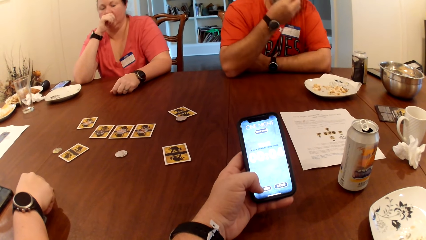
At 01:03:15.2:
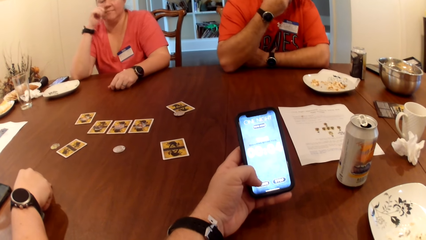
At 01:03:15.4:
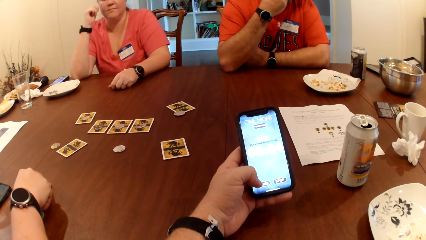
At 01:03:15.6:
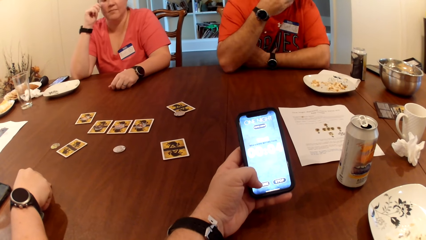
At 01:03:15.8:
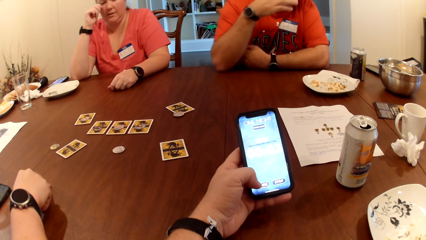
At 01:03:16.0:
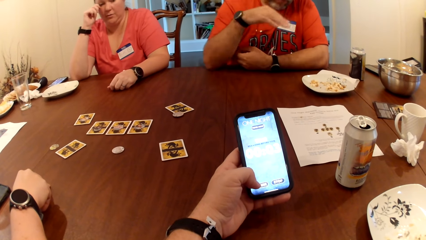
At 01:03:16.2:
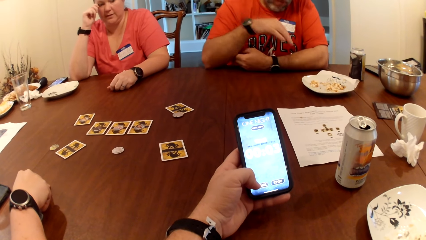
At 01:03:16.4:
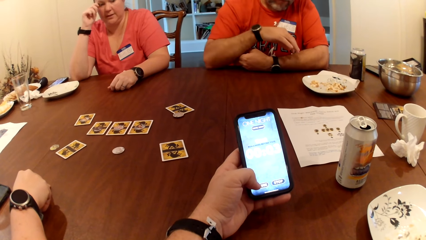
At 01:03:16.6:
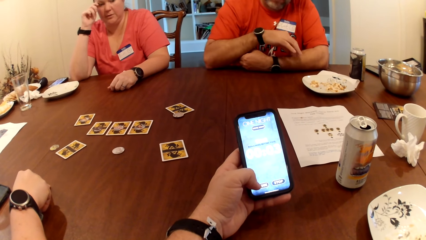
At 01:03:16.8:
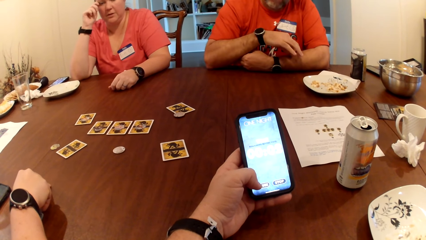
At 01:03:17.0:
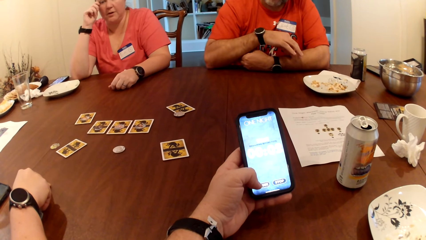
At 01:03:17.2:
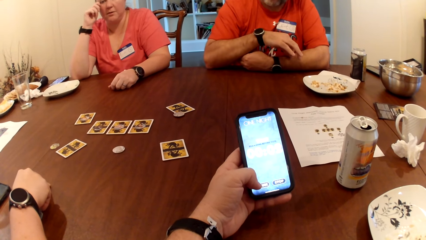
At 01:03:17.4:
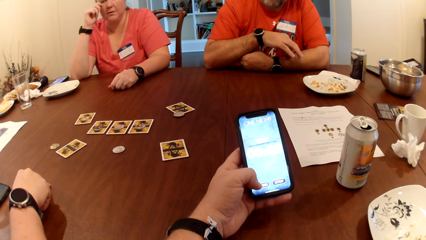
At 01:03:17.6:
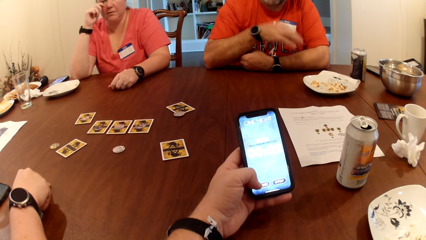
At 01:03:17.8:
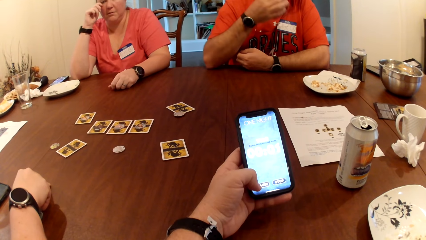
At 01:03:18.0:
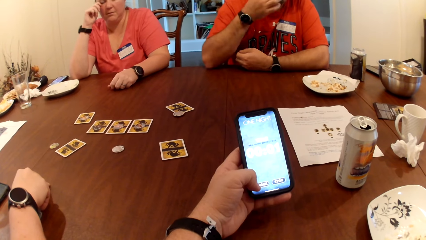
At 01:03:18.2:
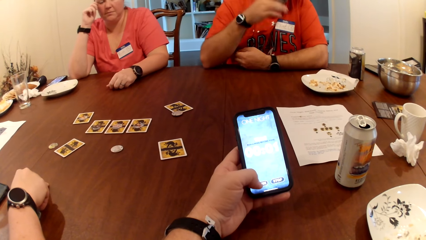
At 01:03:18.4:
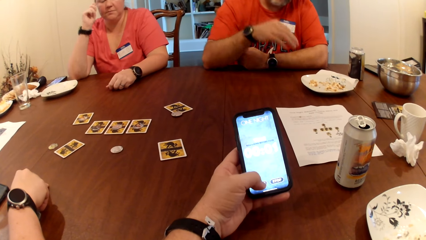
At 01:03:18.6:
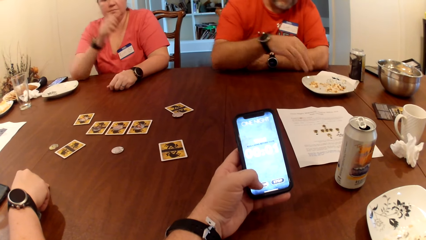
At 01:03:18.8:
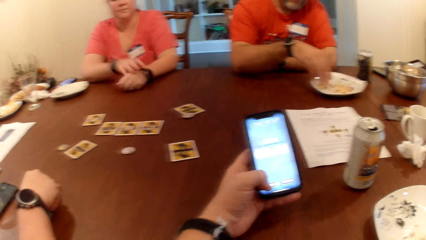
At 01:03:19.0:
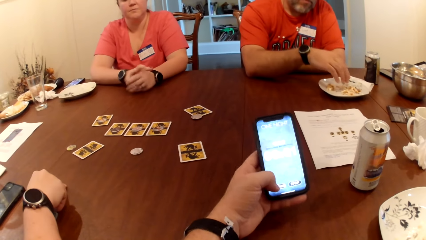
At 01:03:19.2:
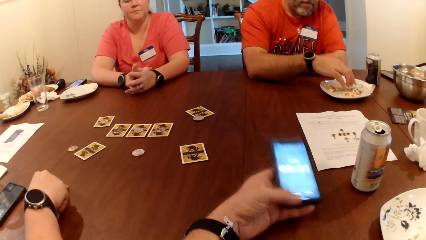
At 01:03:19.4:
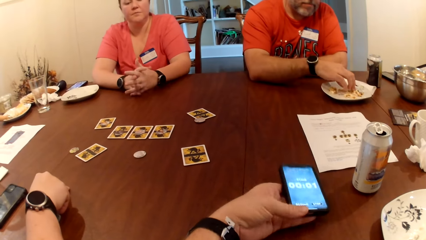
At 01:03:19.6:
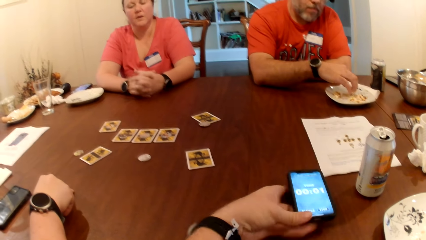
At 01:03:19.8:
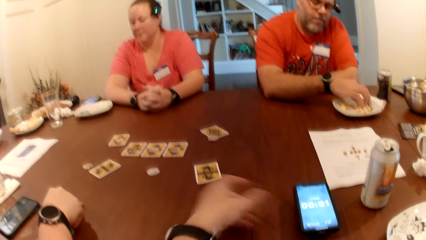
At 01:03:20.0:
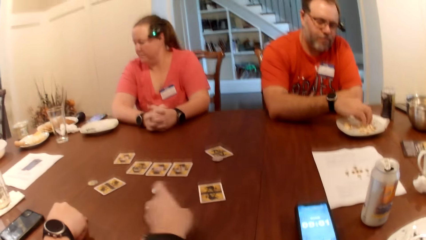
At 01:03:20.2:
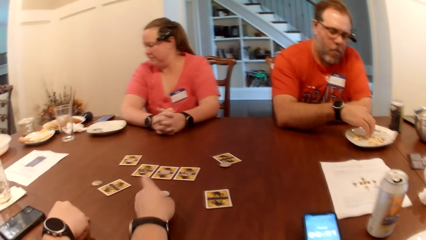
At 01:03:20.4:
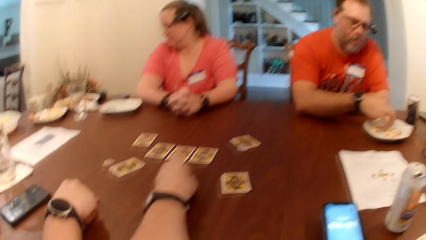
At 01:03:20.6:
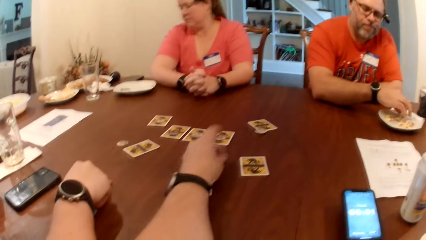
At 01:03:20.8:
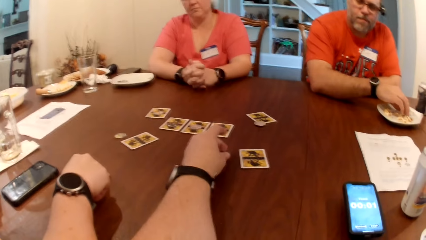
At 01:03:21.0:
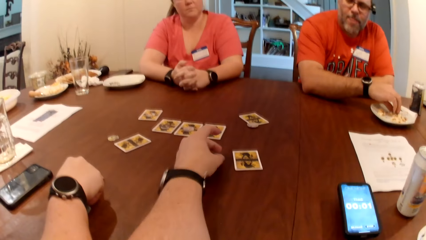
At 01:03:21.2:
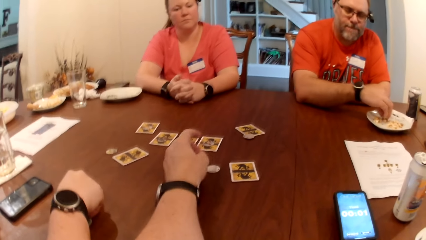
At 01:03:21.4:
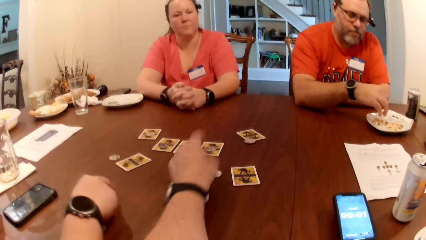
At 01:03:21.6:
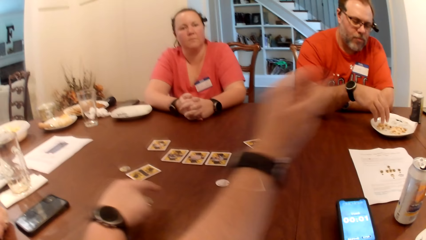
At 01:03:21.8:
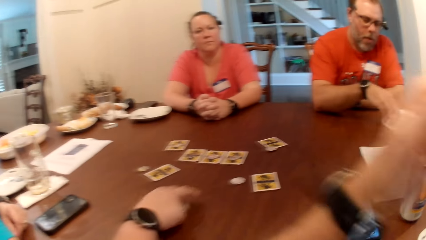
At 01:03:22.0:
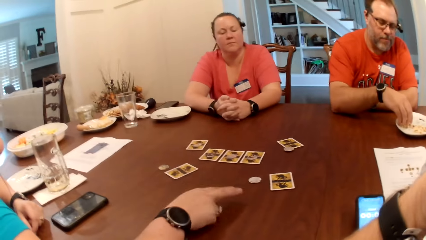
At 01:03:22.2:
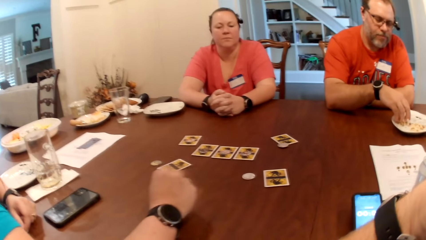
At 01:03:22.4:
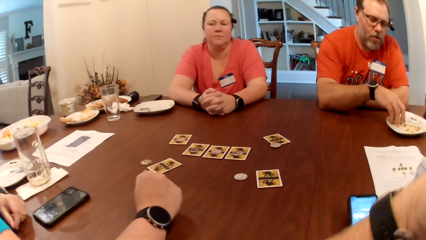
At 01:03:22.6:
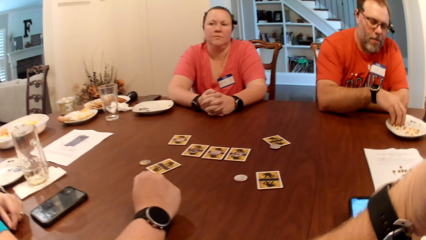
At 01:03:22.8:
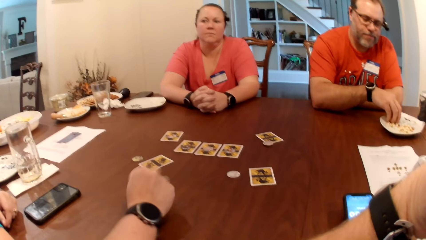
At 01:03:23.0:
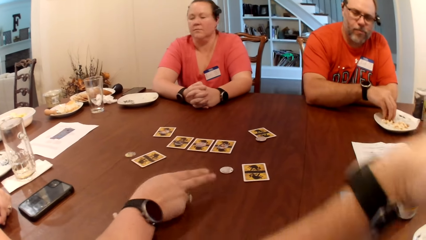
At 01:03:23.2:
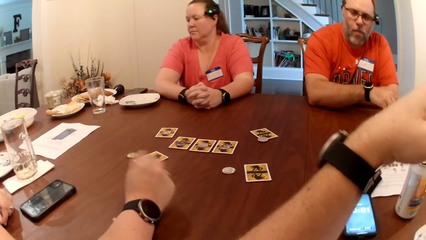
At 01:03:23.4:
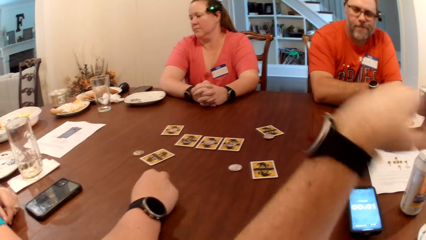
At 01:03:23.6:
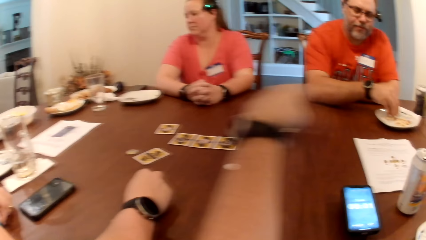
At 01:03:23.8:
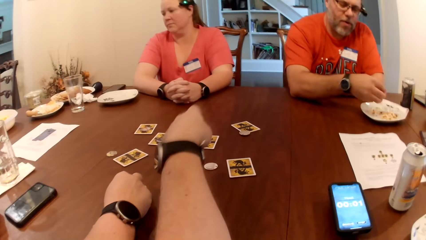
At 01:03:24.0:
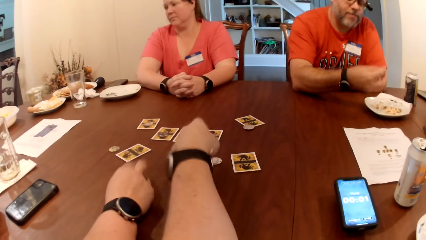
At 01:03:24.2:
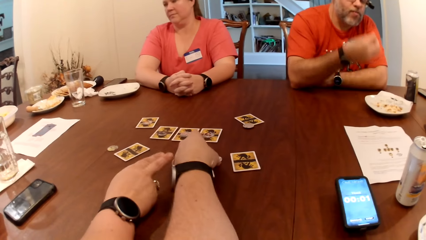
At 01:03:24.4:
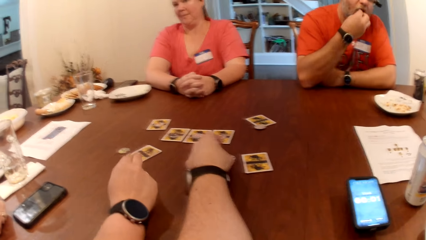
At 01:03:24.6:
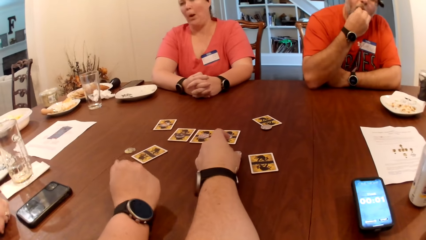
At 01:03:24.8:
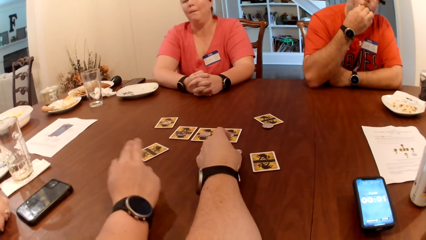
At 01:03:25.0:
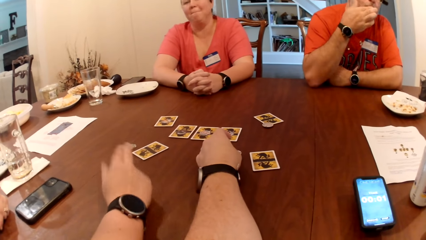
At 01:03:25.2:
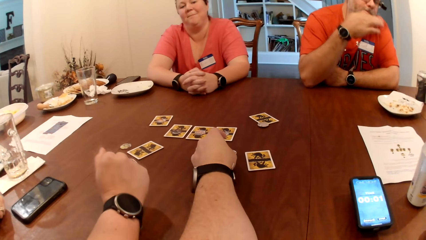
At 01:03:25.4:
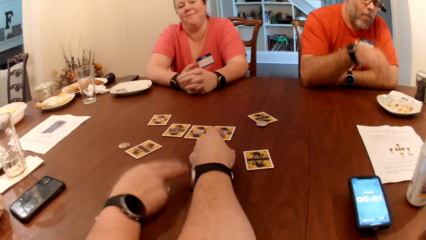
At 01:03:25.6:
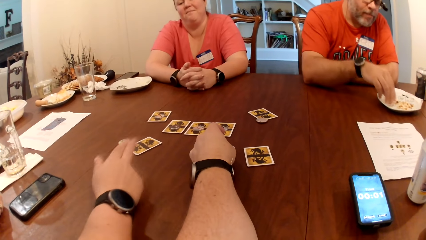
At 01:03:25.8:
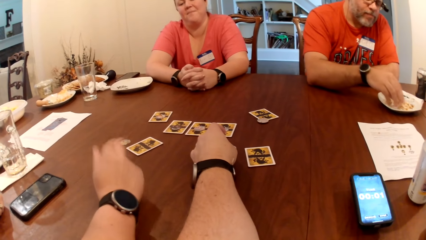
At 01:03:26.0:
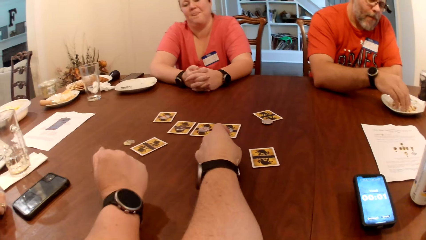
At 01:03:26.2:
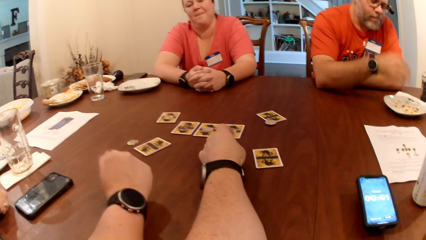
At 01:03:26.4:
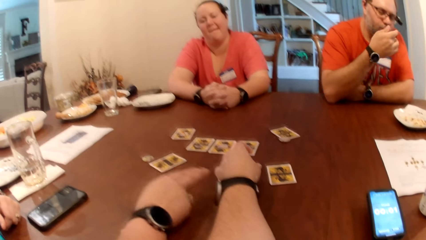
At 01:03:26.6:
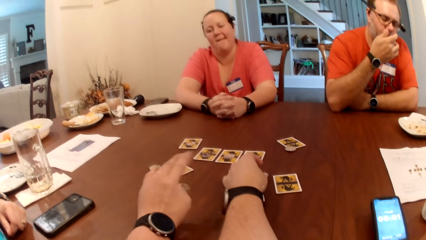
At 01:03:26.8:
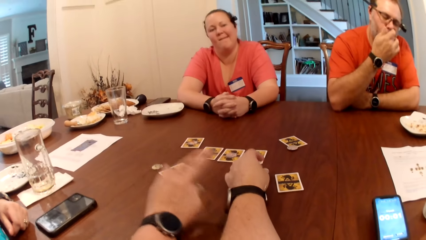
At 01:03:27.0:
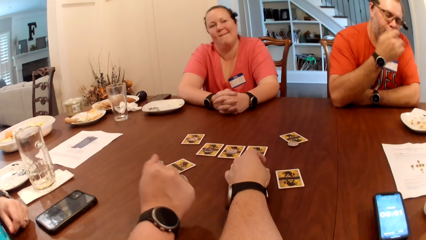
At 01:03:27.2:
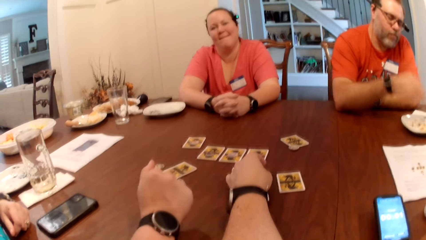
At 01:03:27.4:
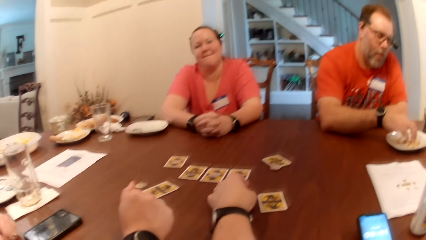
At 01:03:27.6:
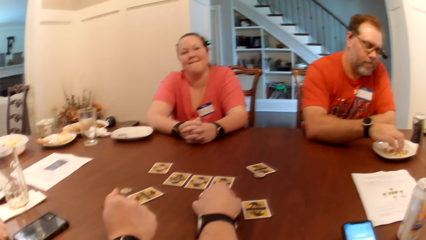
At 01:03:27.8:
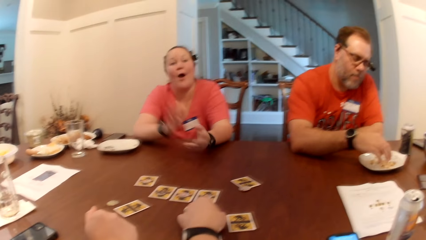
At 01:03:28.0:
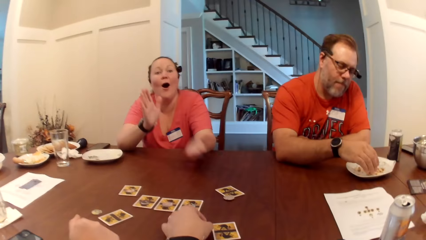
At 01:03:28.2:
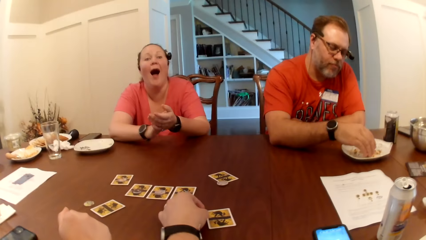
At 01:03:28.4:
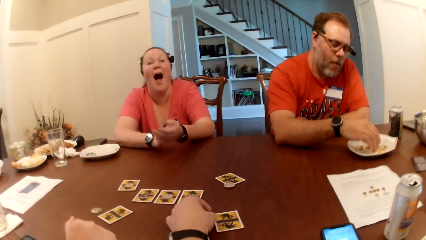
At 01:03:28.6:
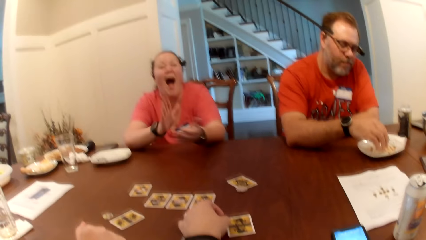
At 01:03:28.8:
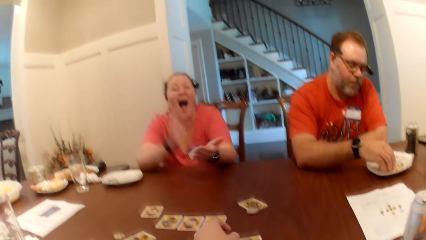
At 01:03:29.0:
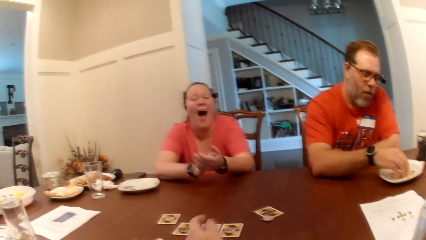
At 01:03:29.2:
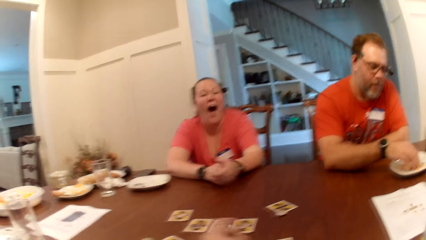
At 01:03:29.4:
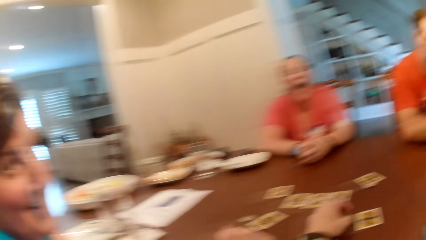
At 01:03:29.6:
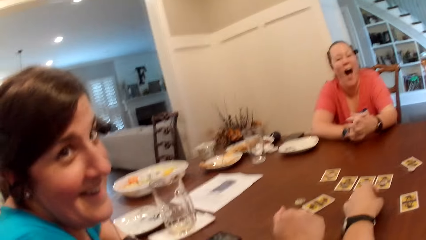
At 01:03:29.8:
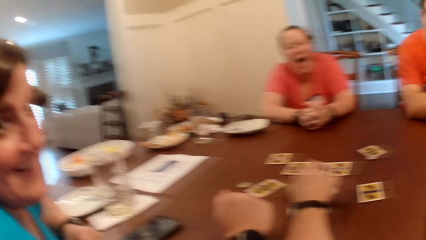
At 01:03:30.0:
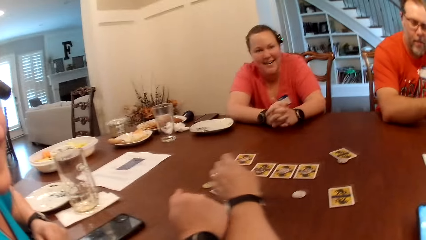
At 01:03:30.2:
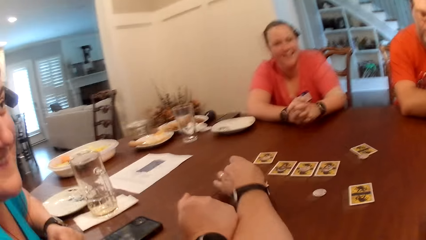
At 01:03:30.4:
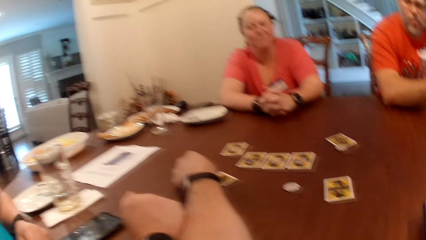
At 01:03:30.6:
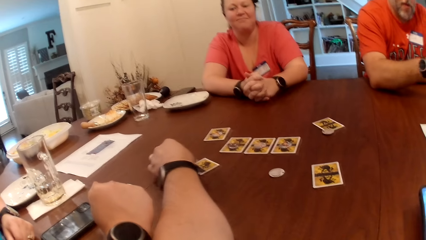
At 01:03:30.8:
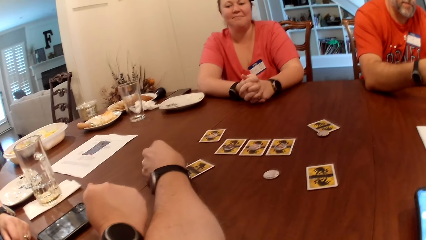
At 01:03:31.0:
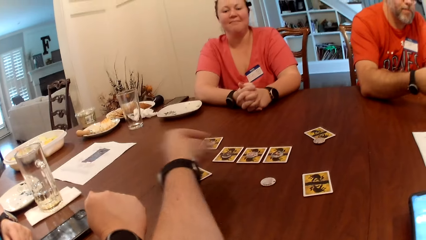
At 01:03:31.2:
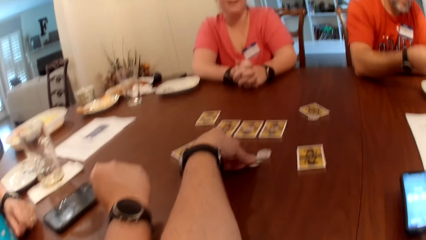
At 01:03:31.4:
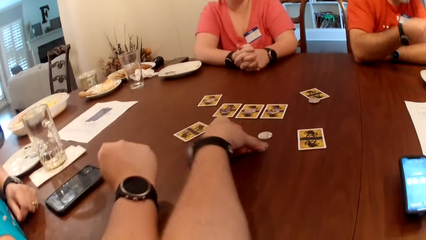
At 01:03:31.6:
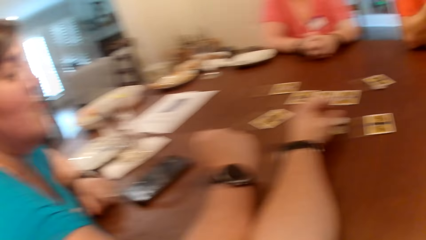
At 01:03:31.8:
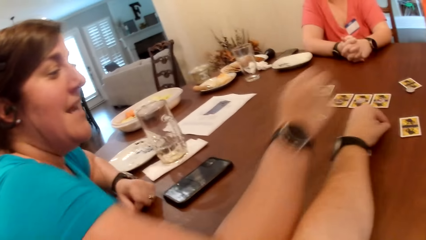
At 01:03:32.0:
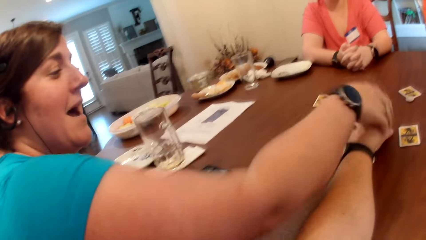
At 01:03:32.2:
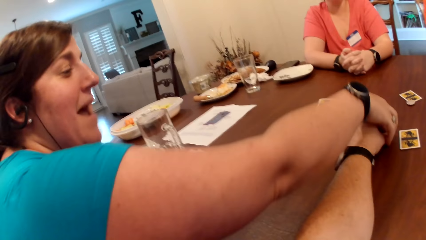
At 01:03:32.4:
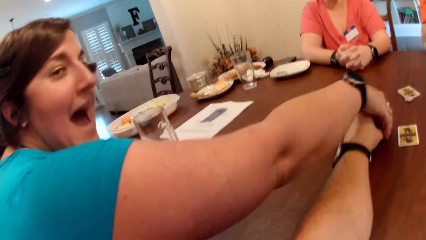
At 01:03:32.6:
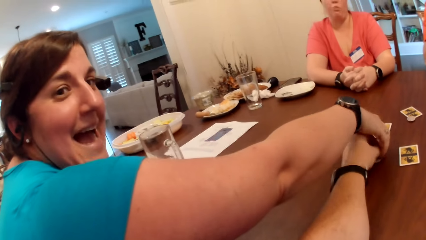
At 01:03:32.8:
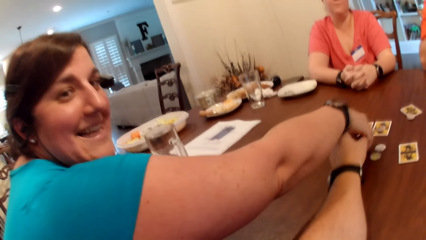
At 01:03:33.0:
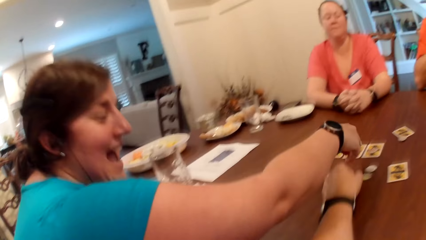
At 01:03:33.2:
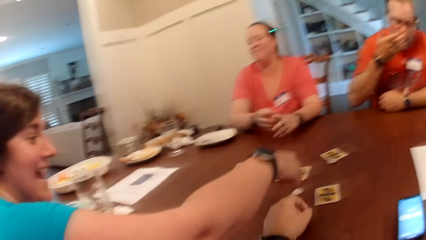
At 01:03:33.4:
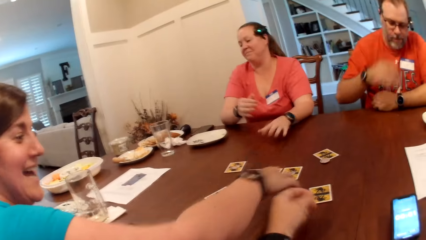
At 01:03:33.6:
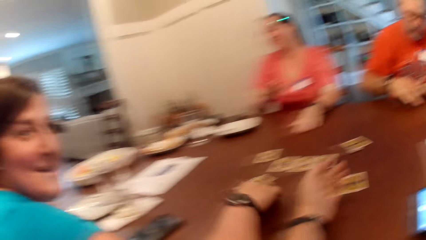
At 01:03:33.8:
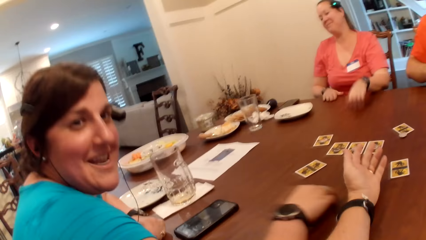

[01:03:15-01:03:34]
A man eats the popcorn. The camera wearer drops the phone on the table with his left hand. The man picks snack from the plate on the table with his right hand. The camera wearer converses with the man, a woman and another woman. He moves a token or chip on the table with his left hand. The other woman does a hand gesture. The camera wearer touches the chip. The man touches the nose. The man eats from the plate. The first woman claps the hands. The camera wearer puts down the chip. He picks the token from the table with his left hand. He drops the token on the table with his left hand. He touches the token from the table with his left hand. The other woman interacts with the camera wearer. The other woman moves the token on the table with her right hand.
